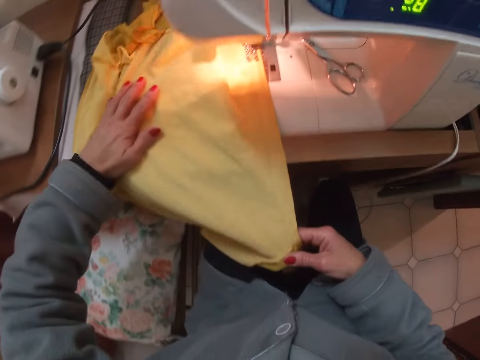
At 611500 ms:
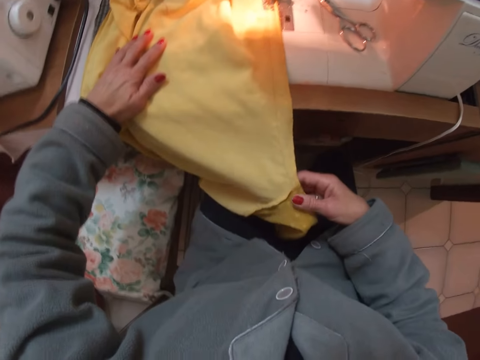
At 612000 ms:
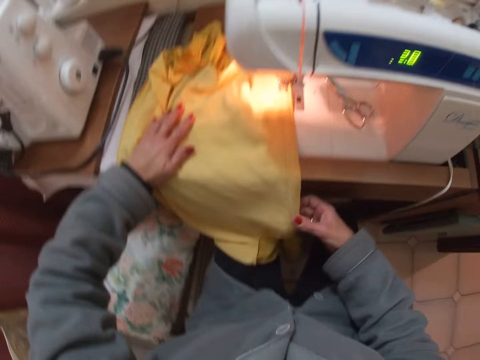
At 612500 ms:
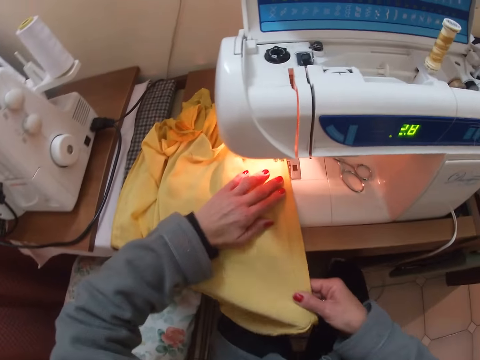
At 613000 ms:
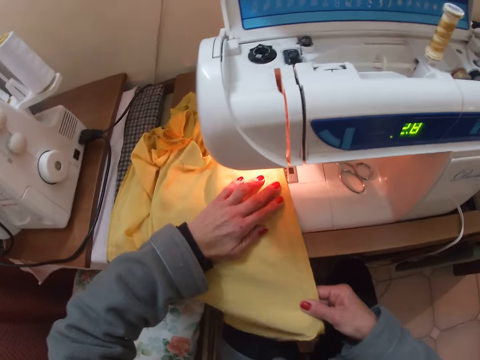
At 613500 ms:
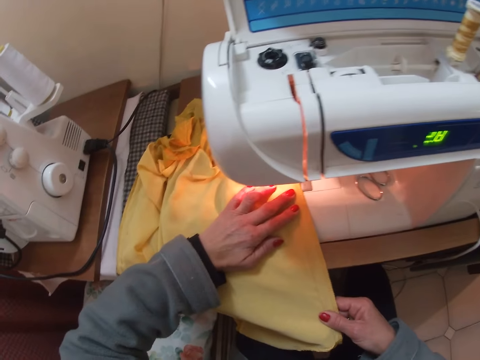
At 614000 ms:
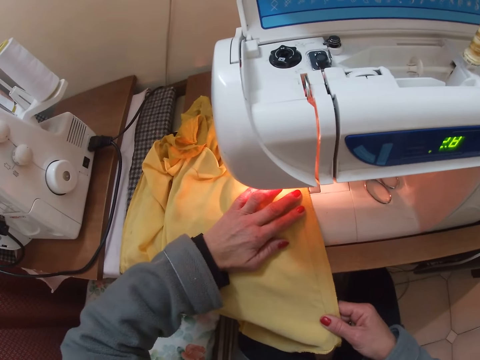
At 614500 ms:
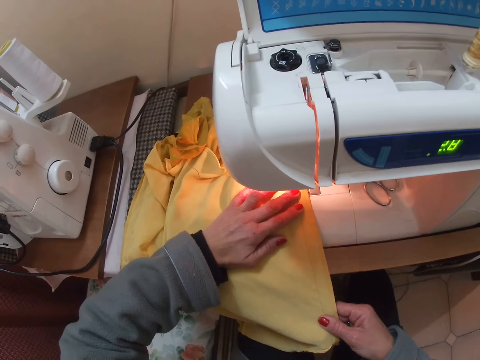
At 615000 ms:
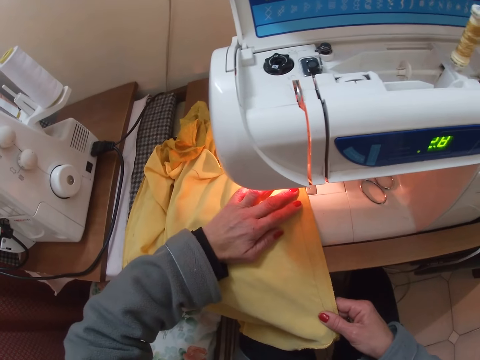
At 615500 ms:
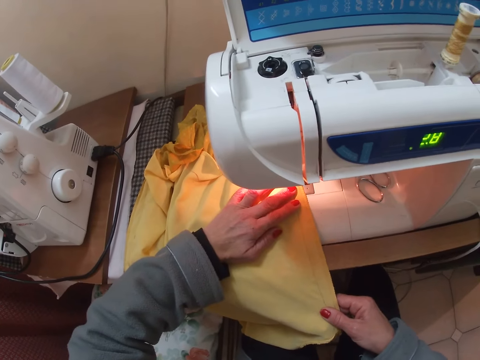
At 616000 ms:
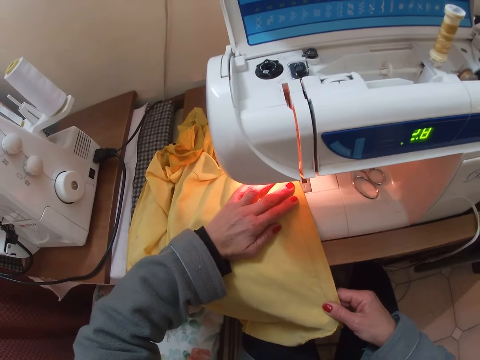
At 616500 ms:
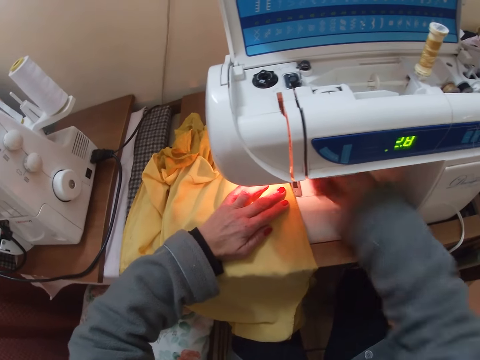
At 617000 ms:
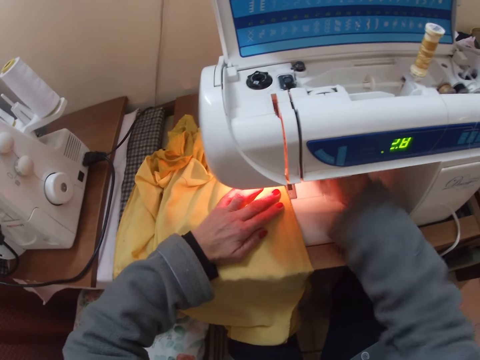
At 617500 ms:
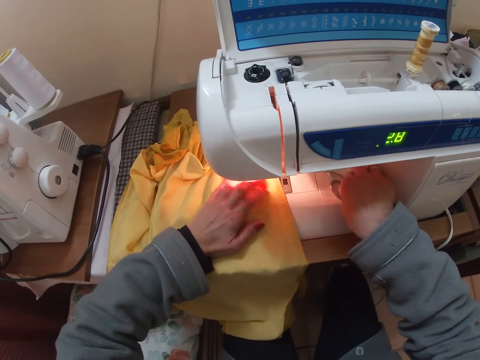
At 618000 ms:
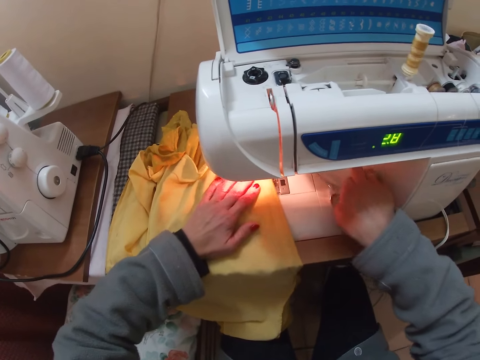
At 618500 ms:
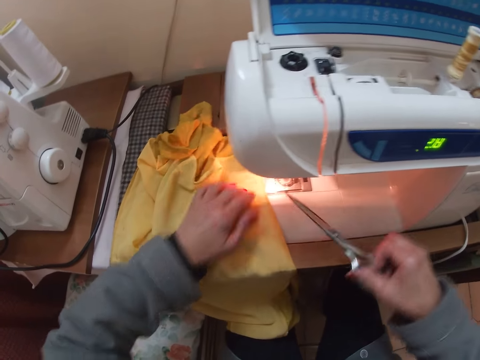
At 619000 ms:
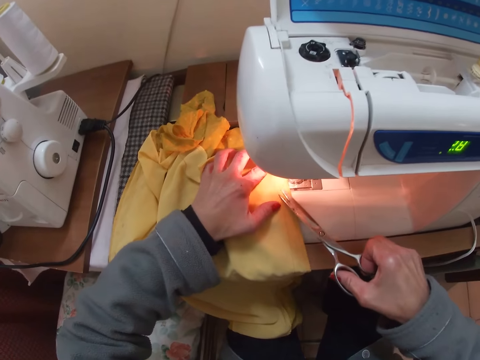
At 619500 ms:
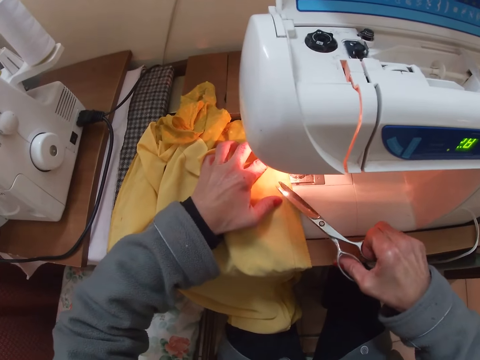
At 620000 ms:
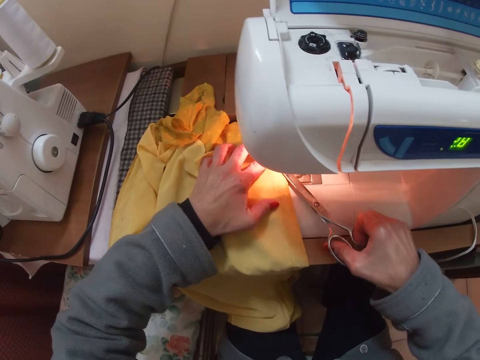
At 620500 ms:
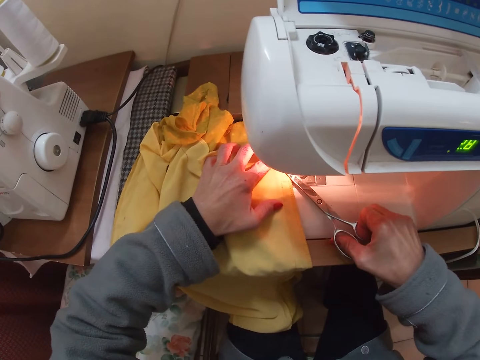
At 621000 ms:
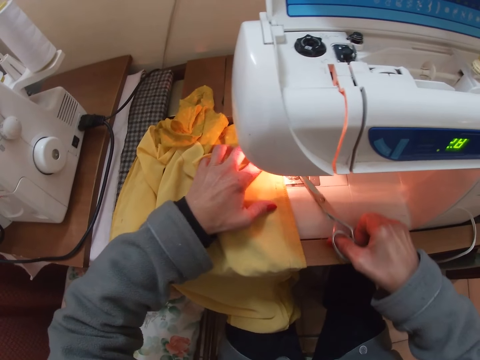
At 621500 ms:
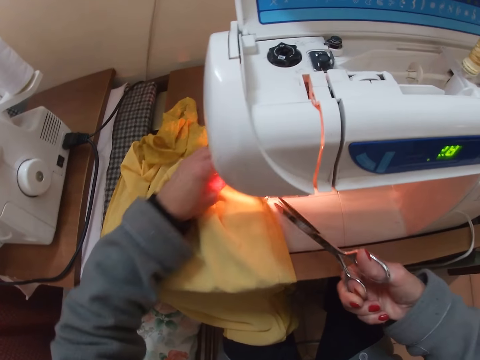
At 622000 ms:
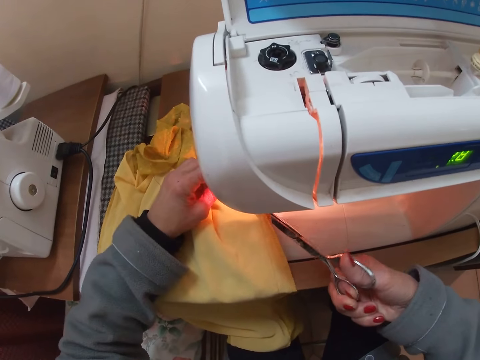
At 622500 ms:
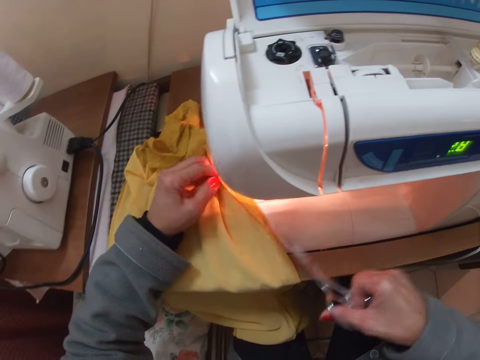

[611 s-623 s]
The camera wearer holds the cloth. He straightens the cloth. He presses the lever foot presser with his right hand. He holds part of the machine. He picks up the scissors from the machine. He cuts the threads from the cloth with the scissors.

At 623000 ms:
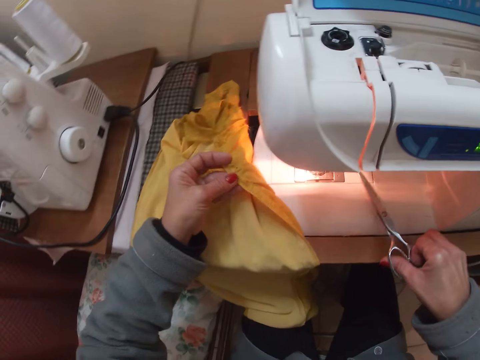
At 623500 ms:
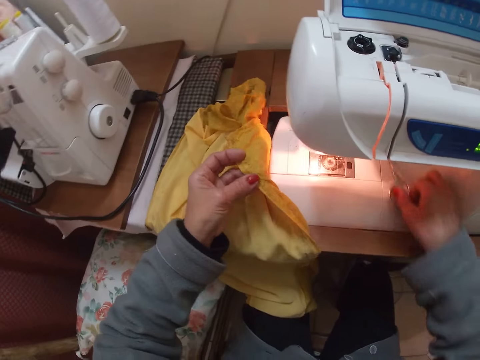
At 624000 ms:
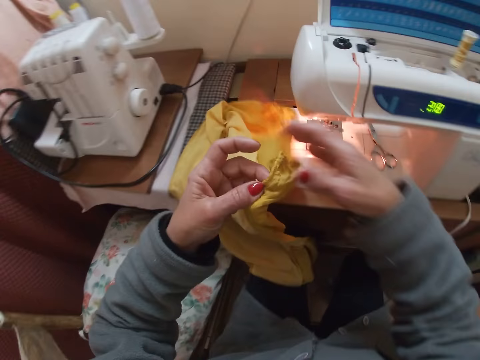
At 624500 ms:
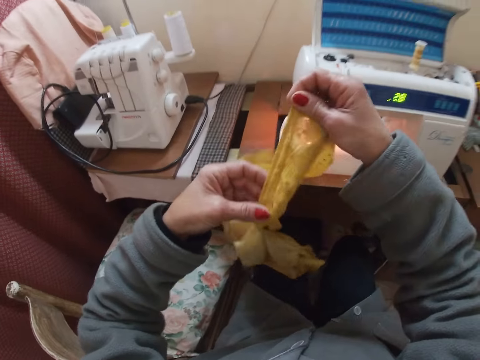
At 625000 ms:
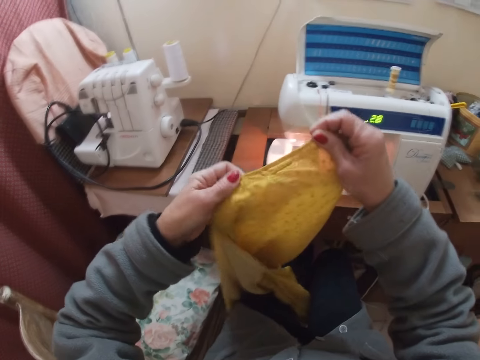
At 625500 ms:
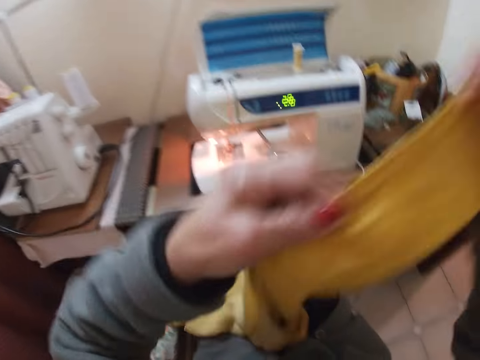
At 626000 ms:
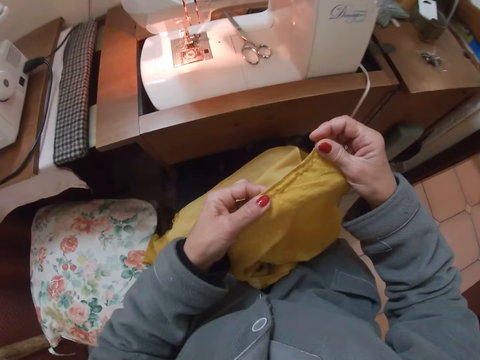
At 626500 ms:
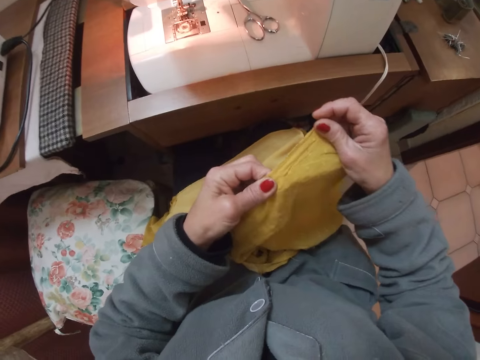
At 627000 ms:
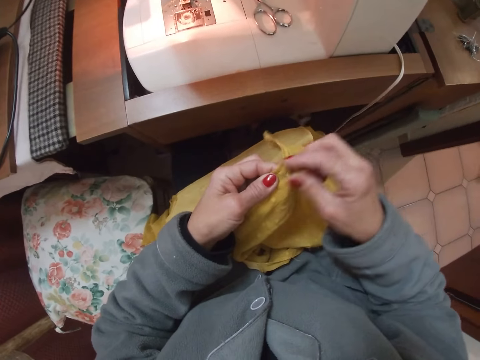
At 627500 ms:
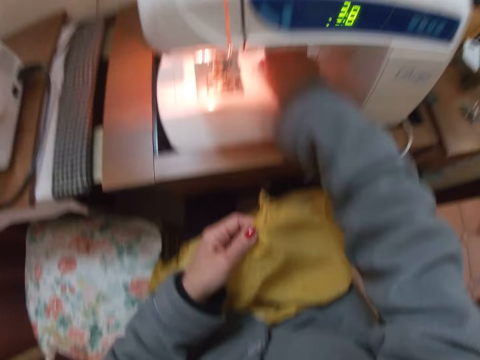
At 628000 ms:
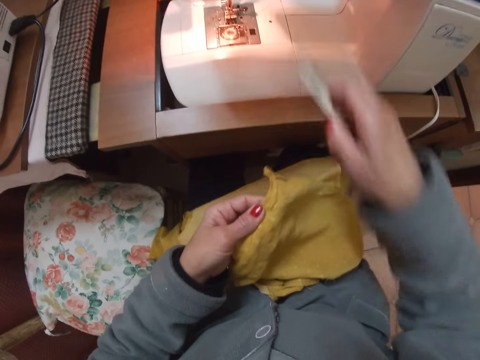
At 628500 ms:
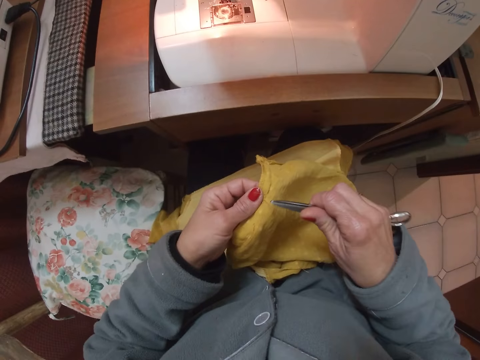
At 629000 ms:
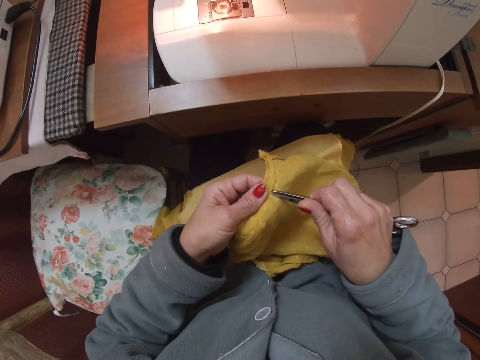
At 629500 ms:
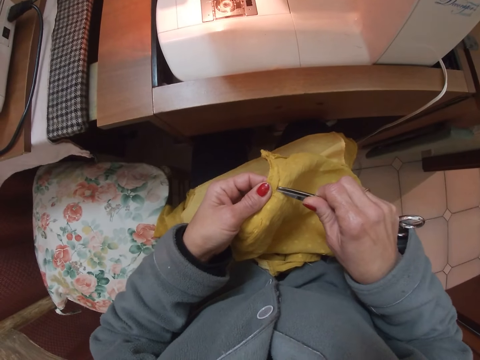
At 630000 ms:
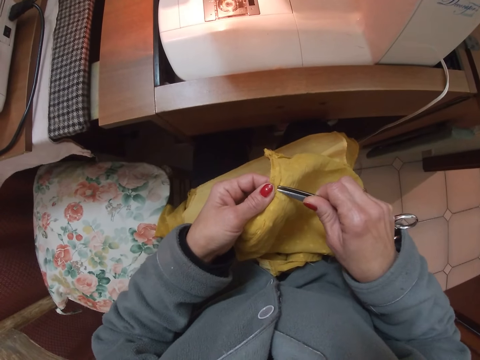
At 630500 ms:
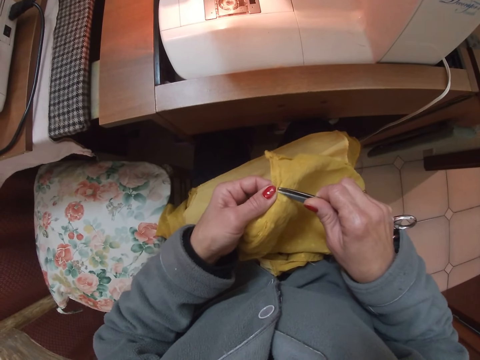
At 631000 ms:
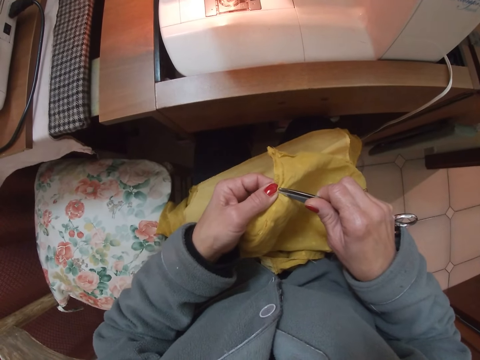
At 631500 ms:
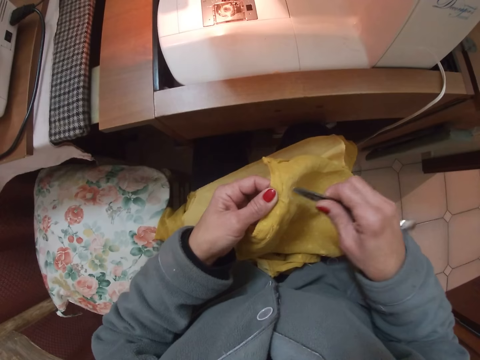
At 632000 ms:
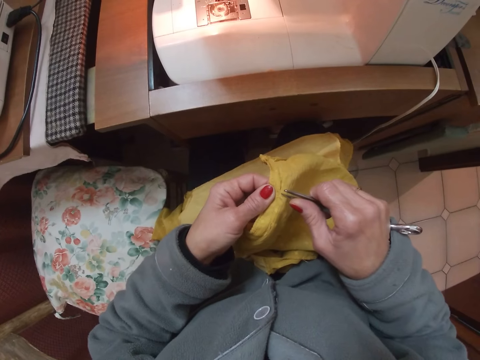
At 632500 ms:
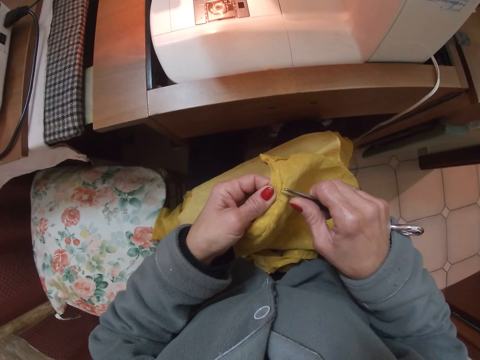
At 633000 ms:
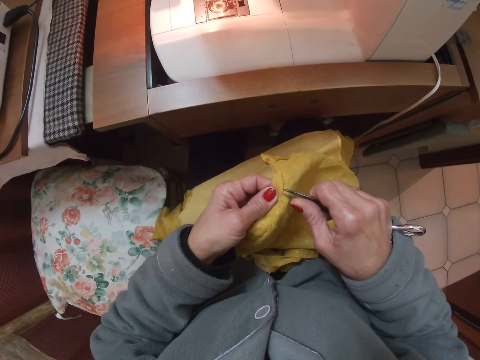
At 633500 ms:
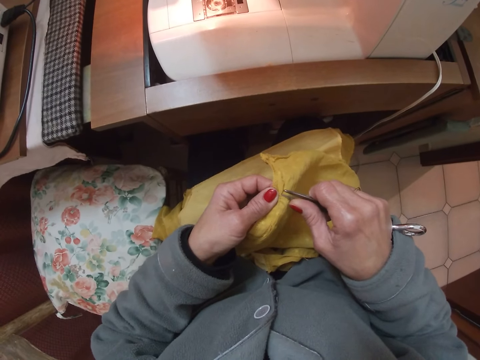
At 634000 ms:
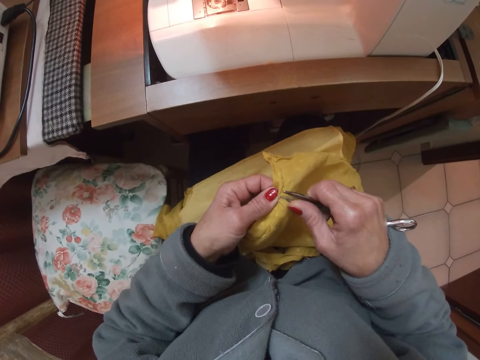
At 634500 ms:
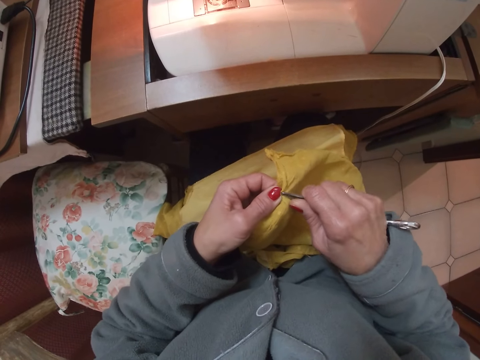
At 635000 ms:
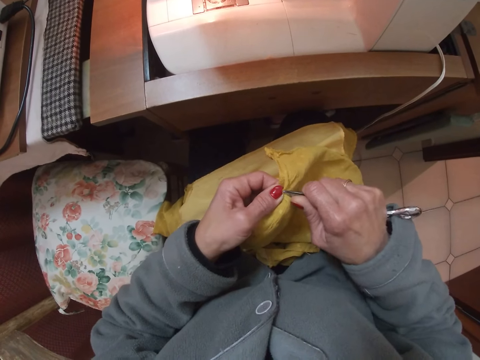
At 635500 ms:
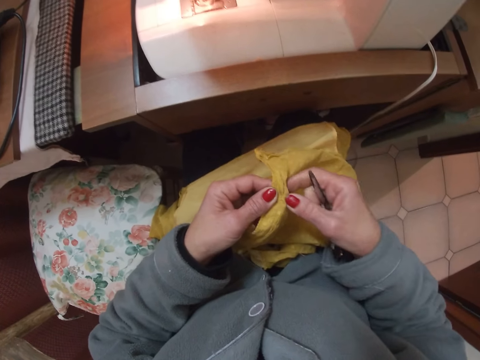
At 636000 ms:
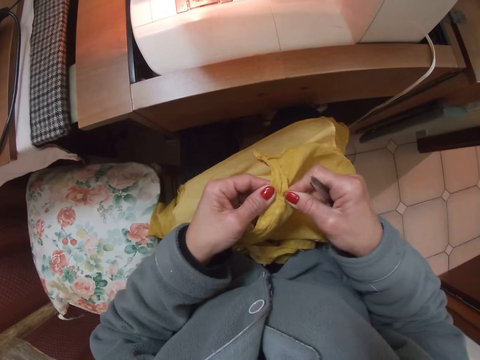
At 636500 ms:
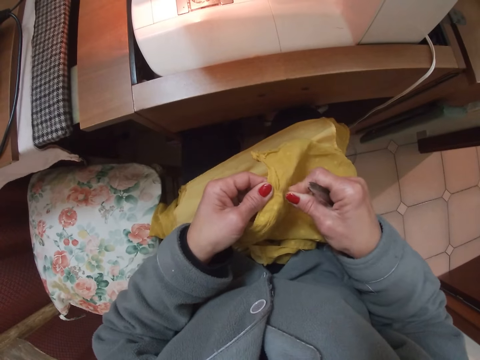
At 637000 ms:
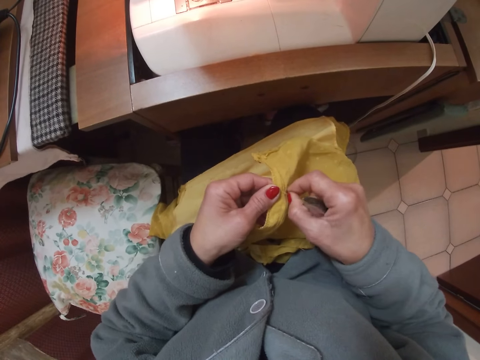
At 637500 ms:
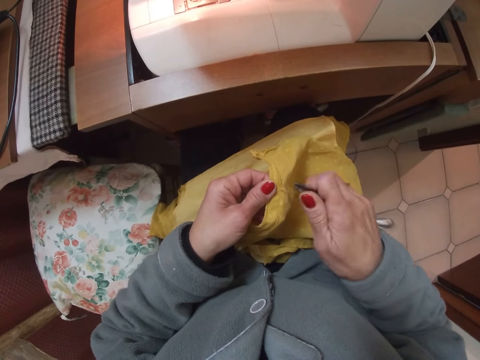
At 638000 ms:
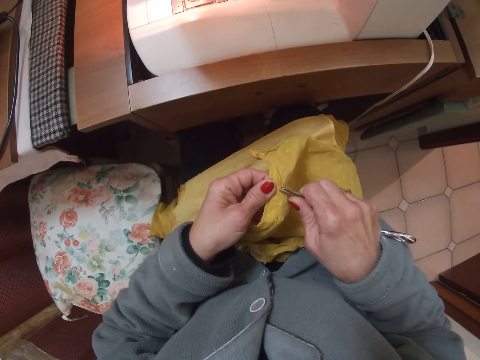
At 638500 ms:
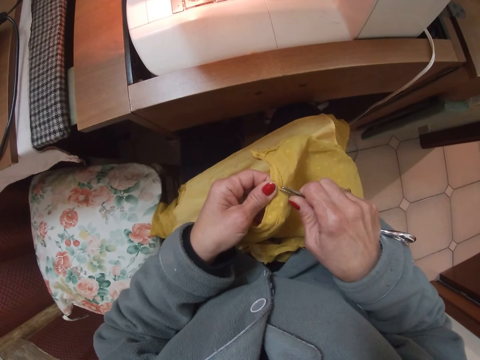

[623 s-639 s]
The camera wearer drops the scissors on the machine. She holds the cloth. She looks at the cloth. She lifts the cloth. She looks at the cloth. She picks up the scissors from the machine. She places the scissors on the cloth. She loosens stitches with the scissors and her hand.
